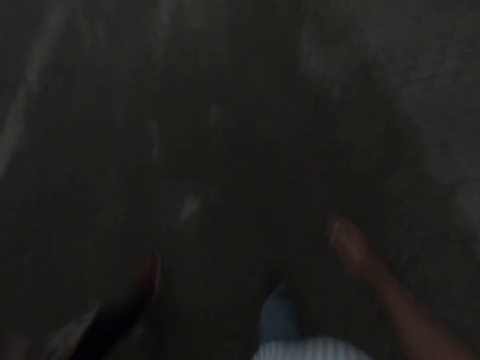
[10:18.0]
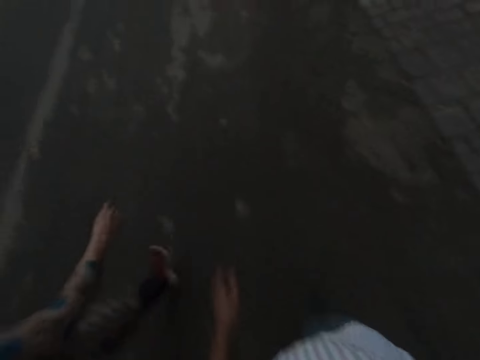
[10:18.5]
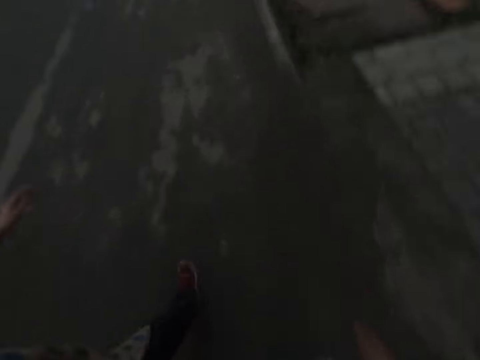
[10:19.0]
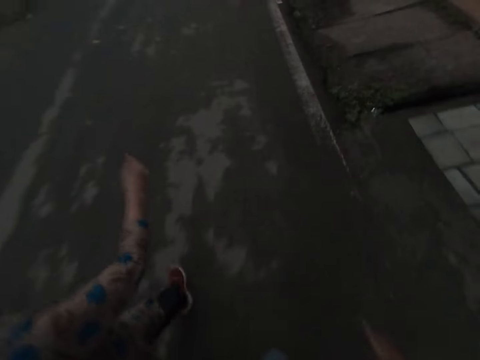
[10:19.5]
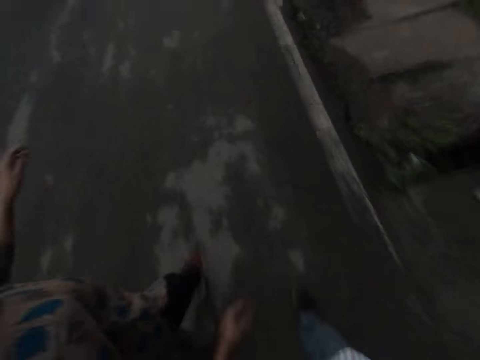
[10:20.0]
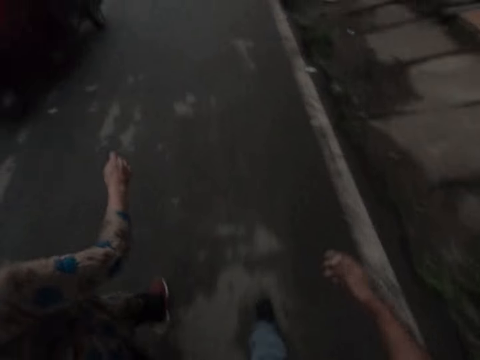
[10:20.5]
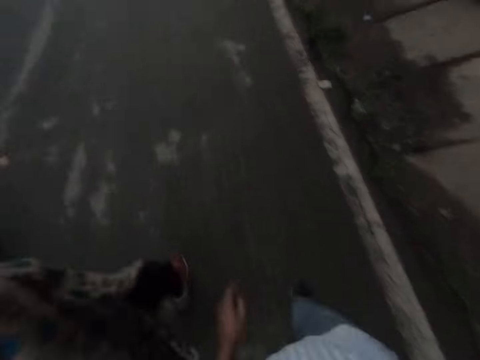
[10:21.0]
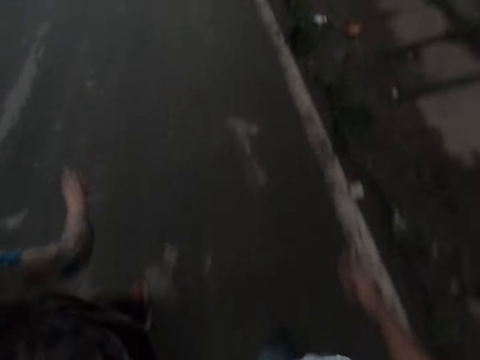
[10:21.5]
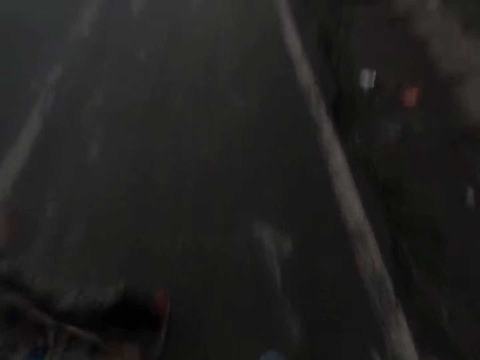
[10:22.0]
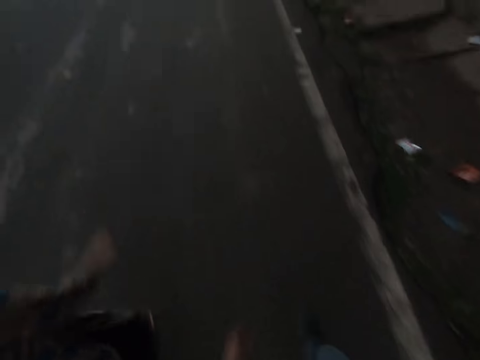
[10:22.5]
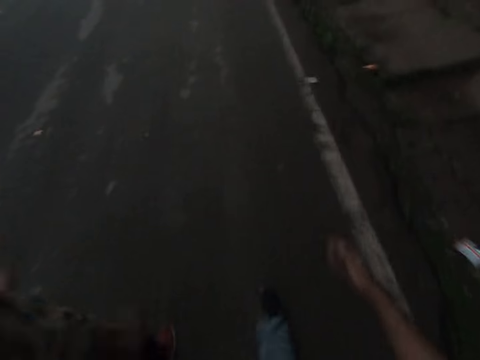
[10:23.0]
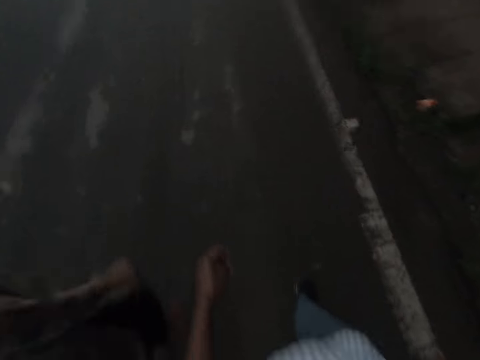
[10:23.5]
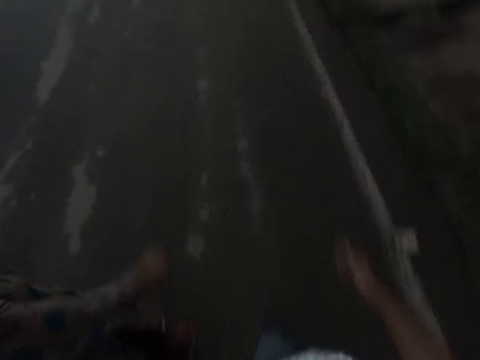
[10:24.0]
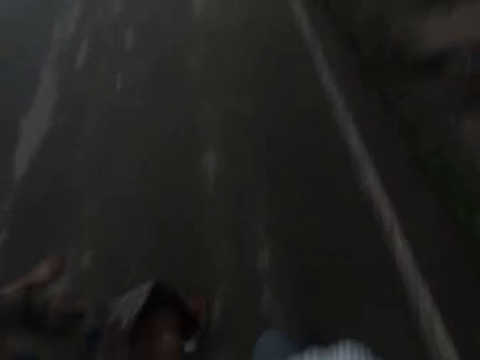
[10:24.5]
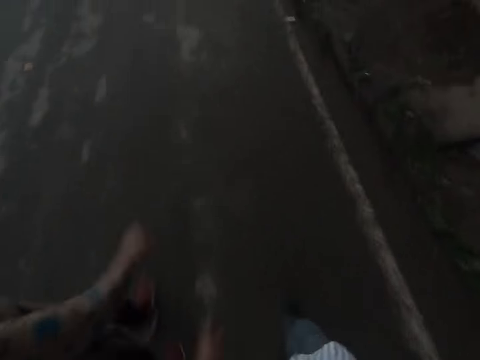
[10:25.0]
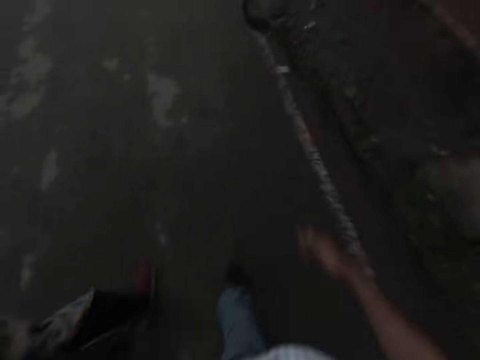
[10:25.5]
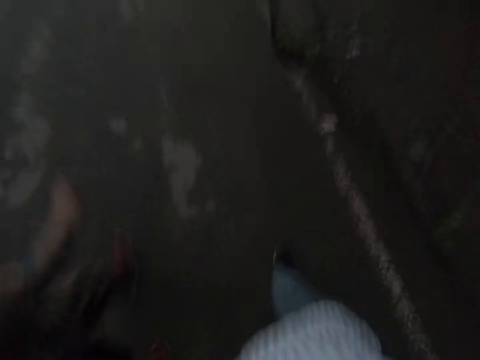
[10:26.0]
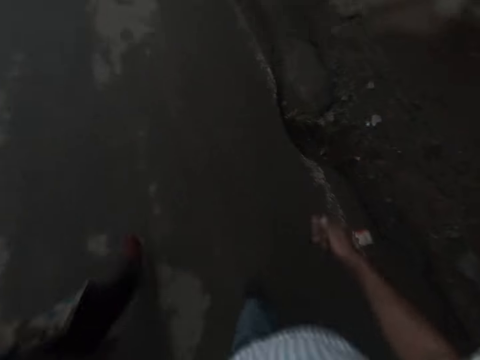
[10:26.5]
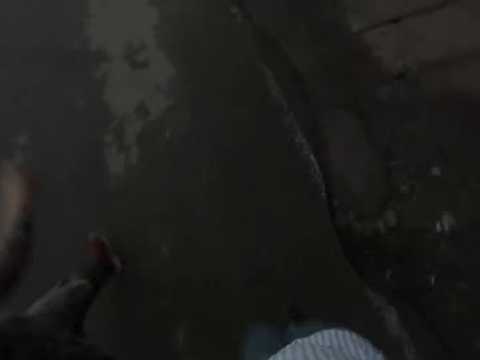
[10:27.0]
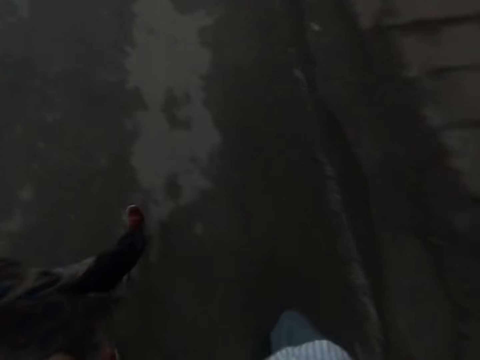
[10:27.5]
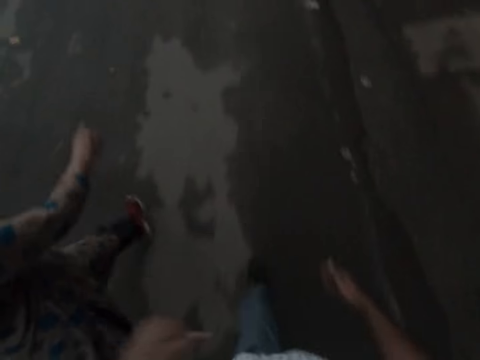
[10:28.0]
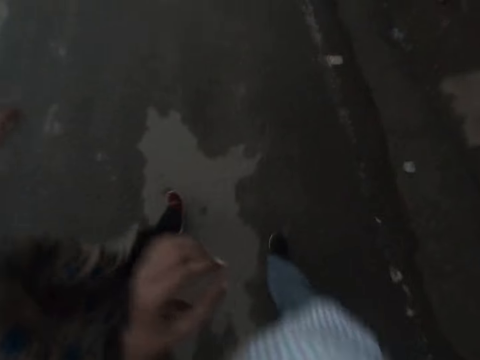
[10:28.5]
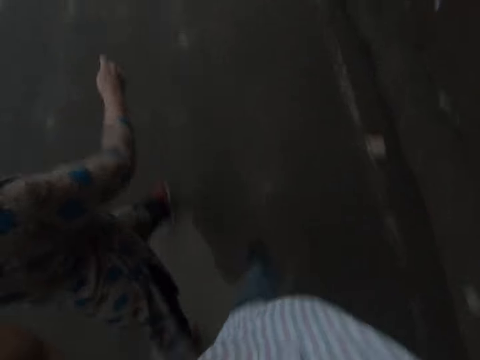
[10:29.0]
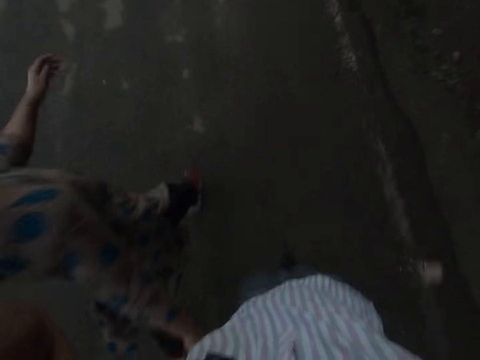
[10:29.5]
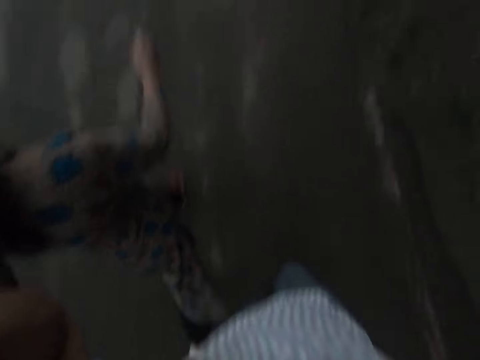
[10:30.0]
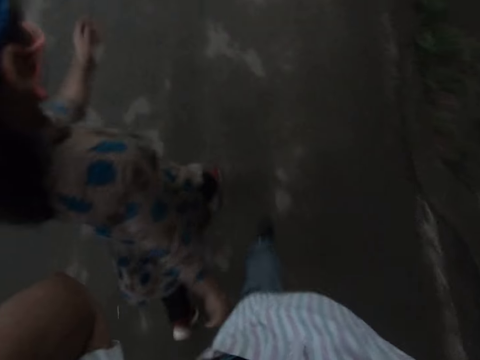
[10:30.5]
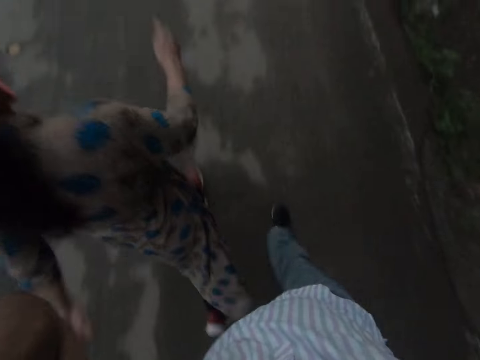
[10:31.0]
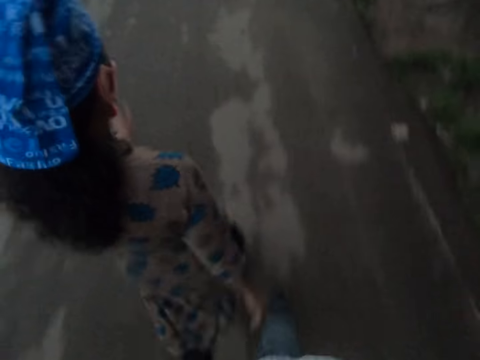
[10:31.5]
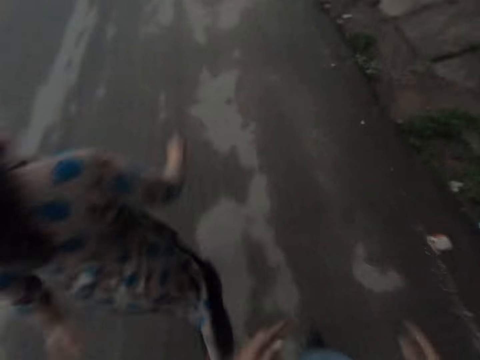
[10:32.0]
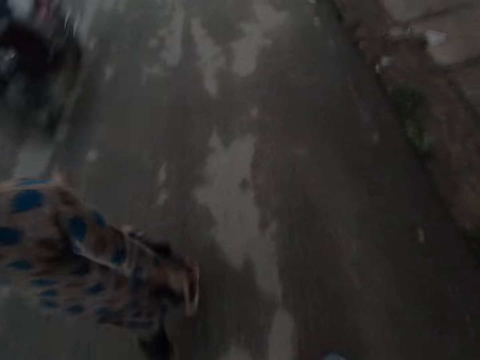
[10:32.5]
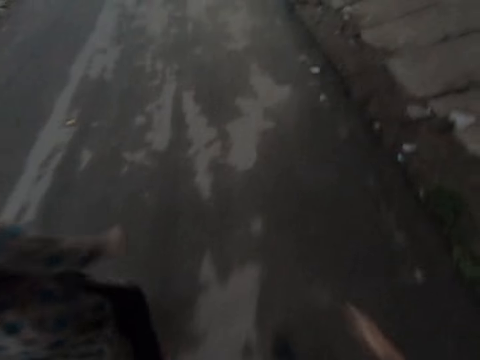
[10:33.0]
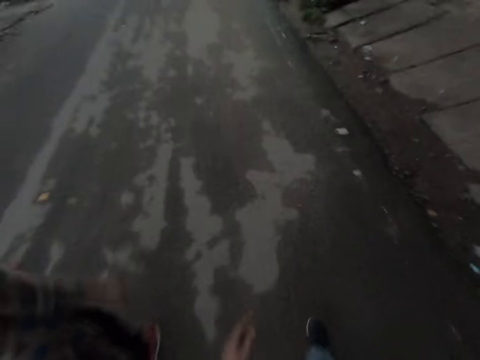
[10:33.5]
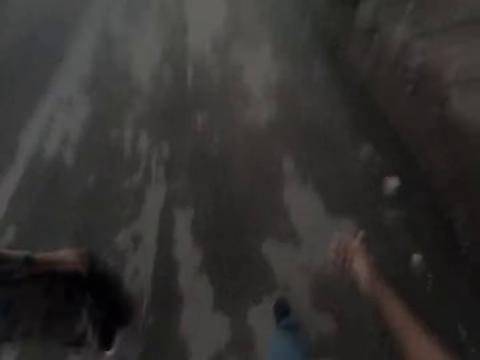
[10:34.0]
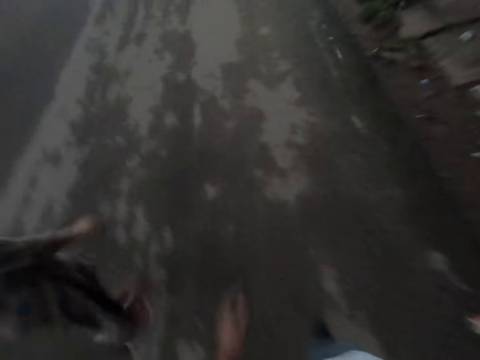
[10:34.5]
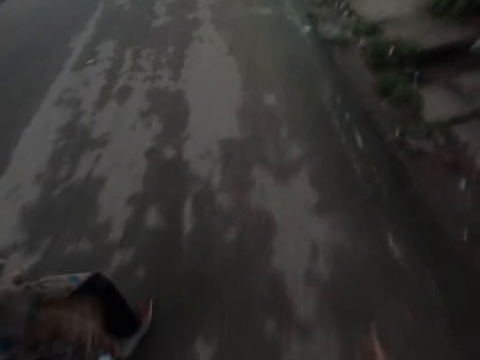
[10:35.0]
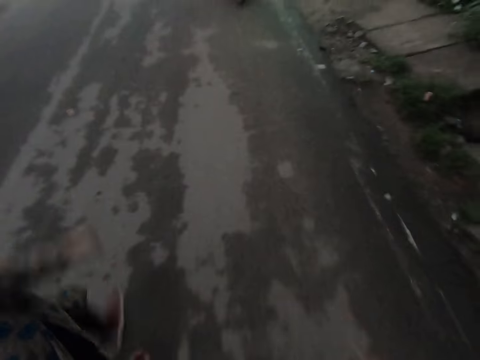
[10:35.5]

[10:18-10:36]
A green car drives by the camera wearer. He raises his left hand towards his head. He lowers his hand. He raises his left hand towards his head. He raises his right hand towards his head. He adjusts the camera. He lowers his right hand. A person rides a motorbike by the camera wearer.

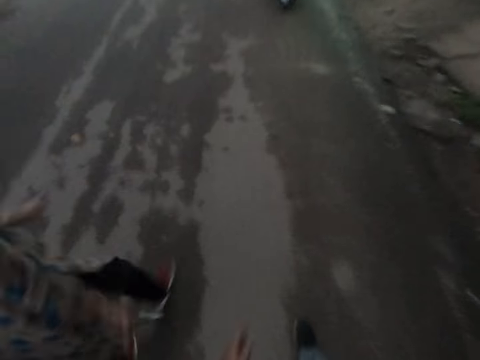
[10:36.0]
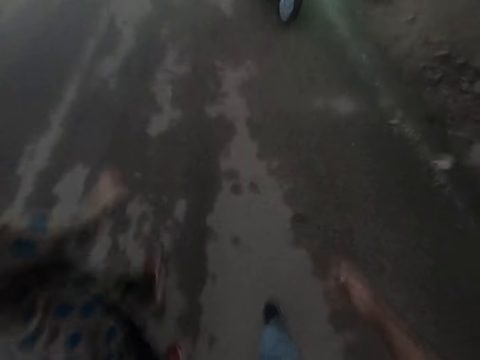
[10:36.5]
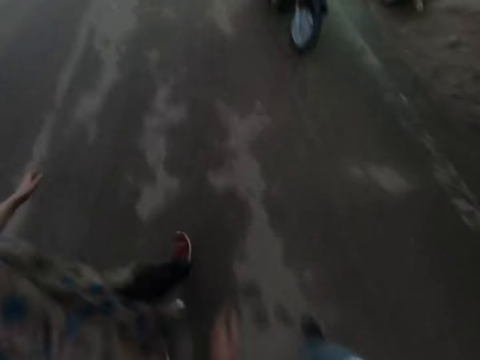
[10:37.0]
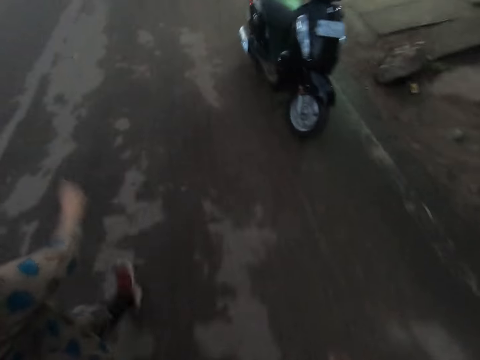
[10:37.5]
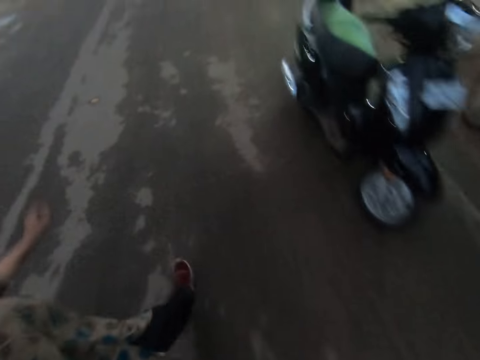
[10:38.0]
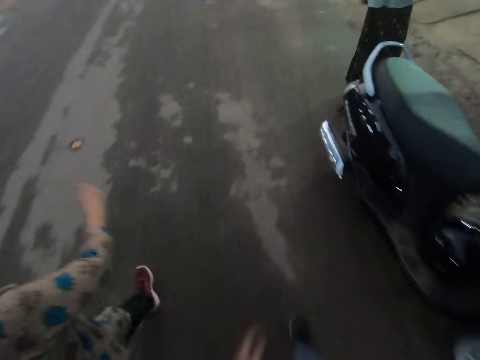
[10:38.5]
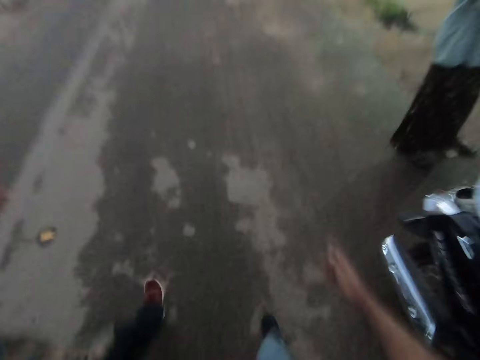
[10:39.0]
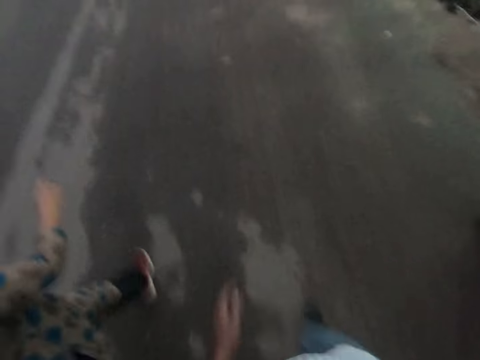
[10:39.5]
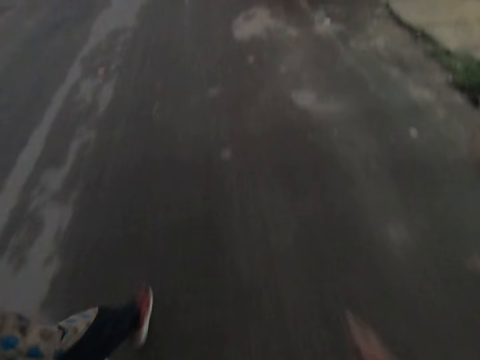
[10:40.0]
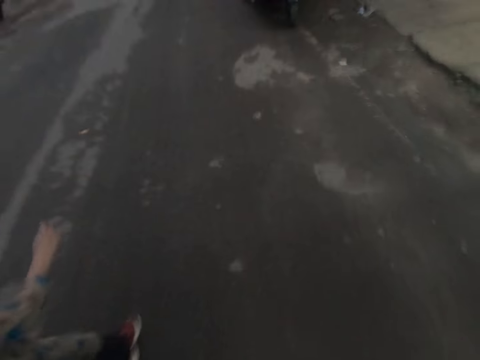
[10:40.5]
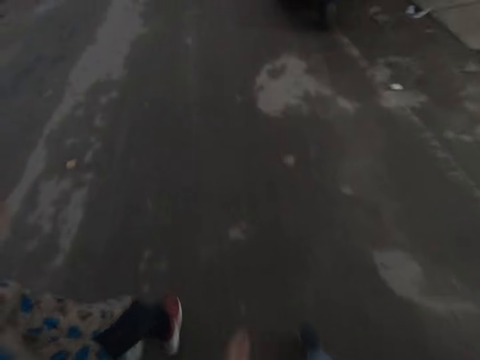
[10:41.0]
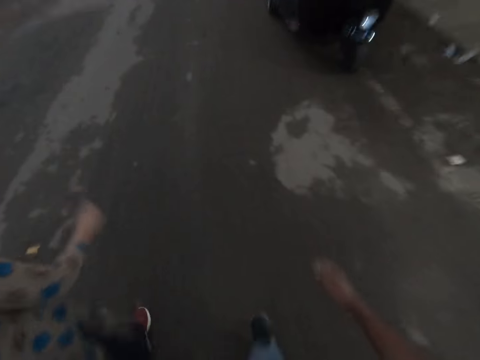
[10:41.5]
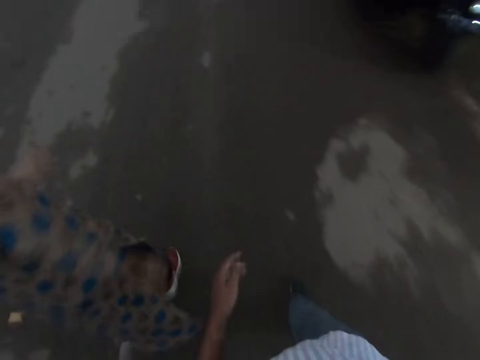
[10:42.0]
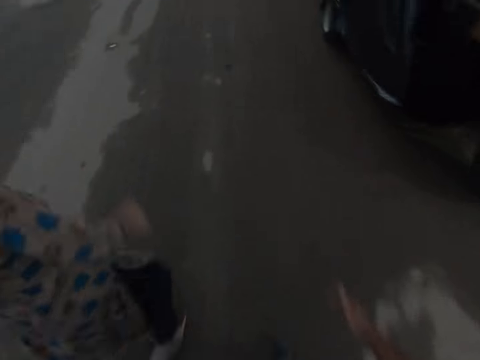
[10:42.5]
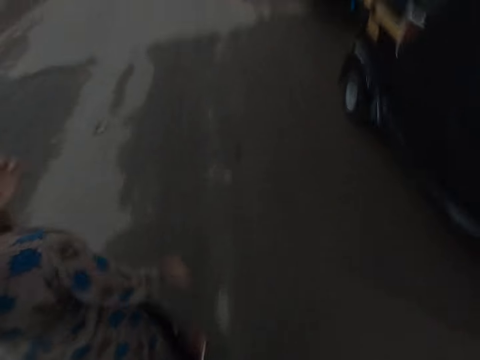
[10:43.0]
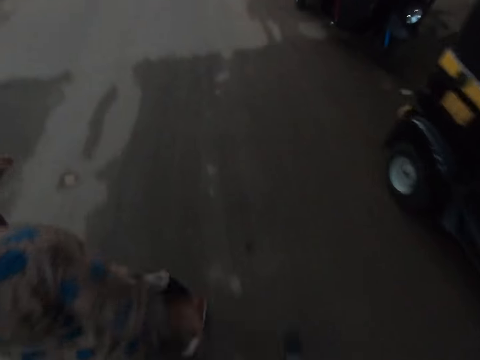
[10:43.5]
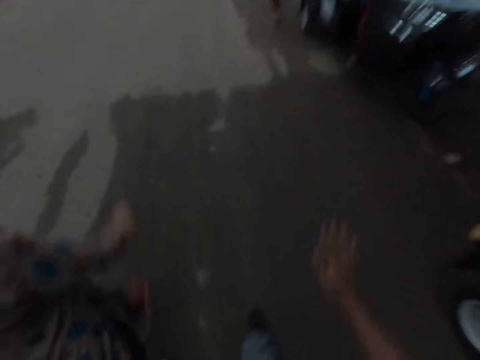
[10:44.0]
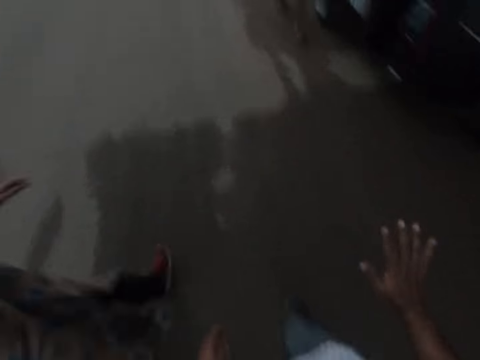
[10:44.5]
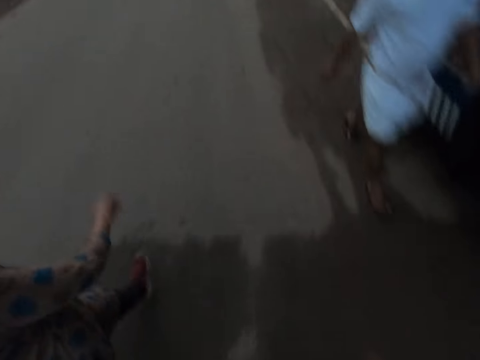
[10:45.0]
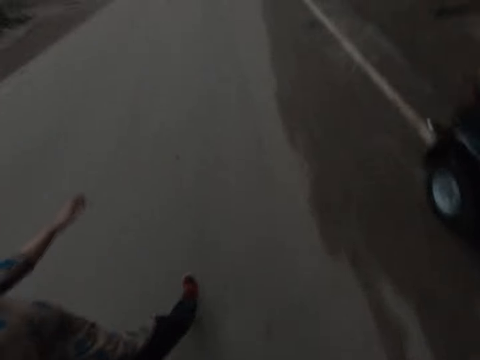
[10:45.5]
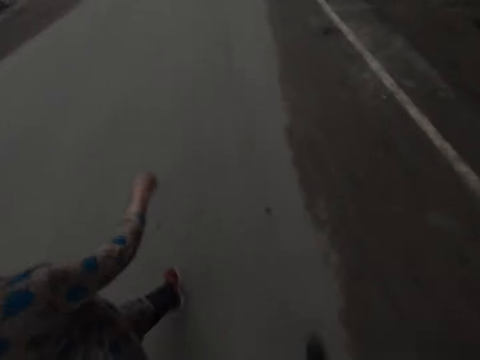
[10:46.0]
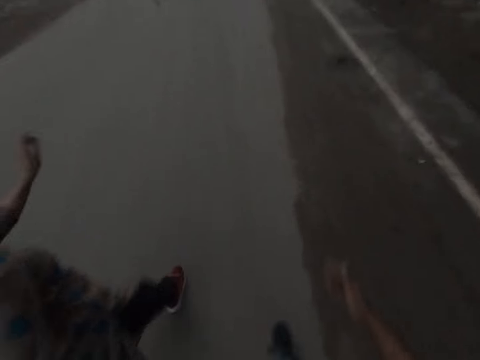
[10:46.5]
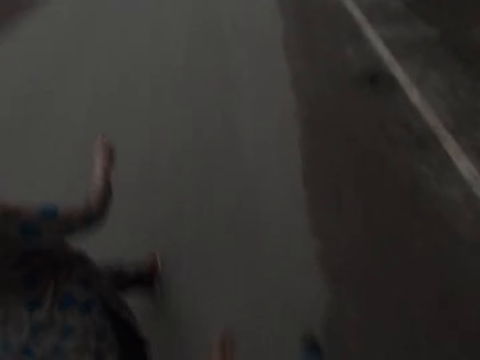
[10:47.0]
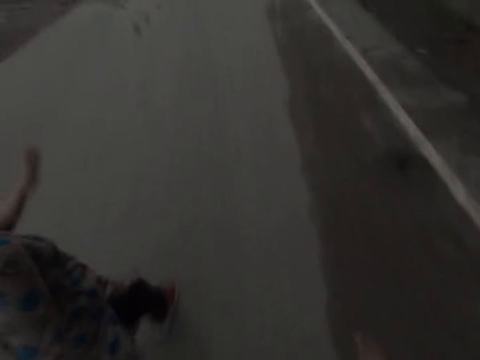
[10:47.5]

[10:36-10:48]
A person faces the side. A lady walks the opposite direction past the camera wearer.
